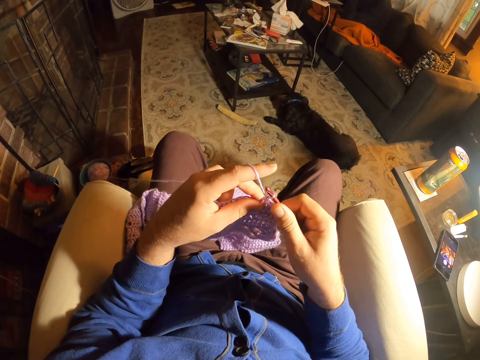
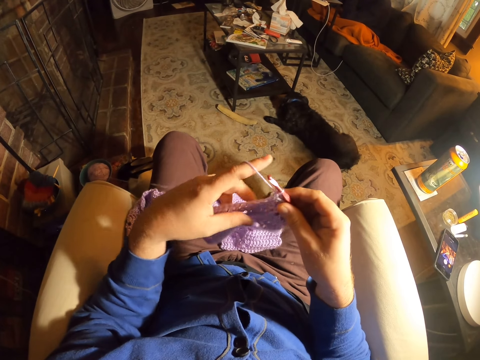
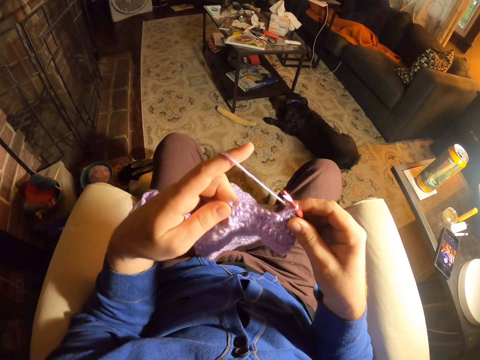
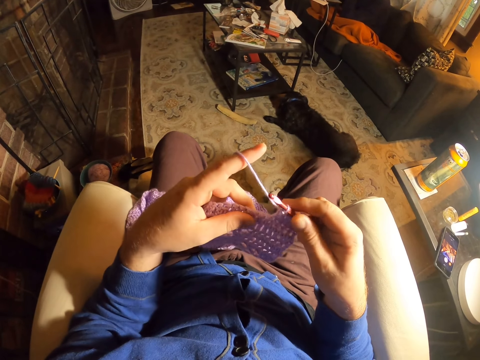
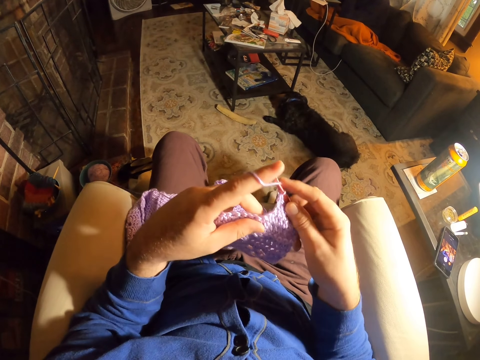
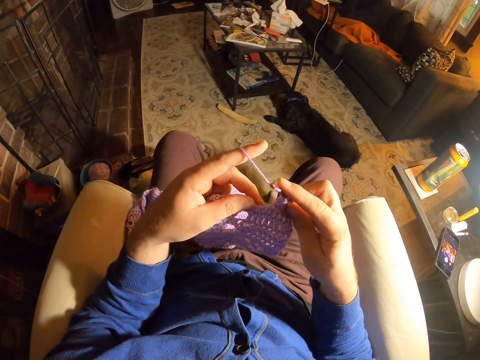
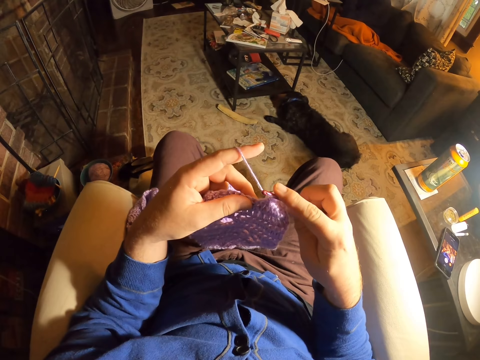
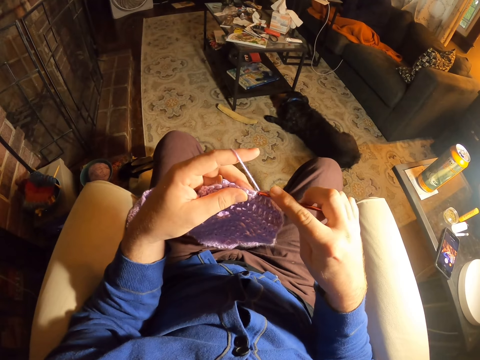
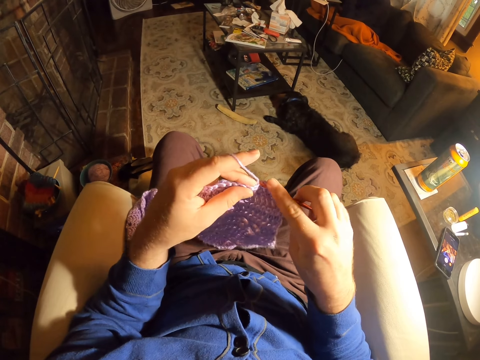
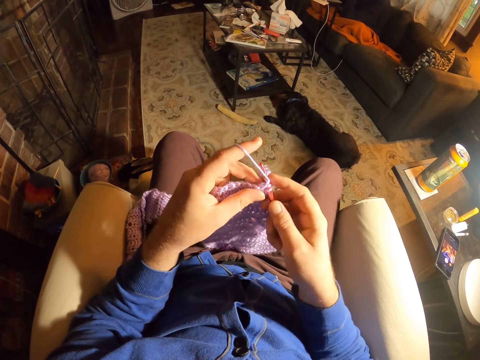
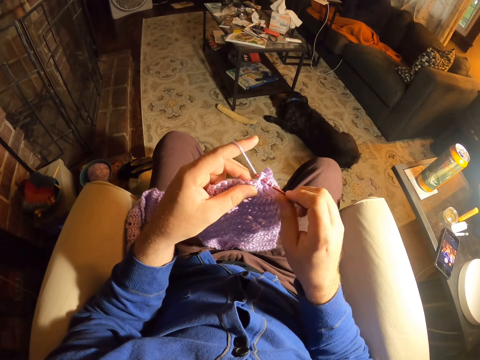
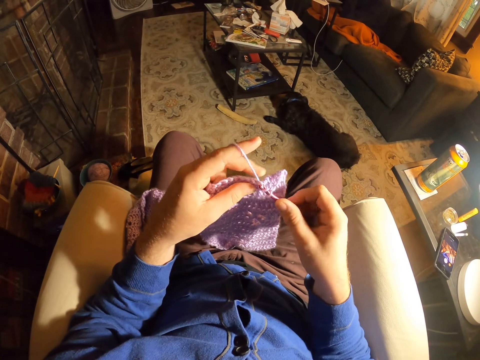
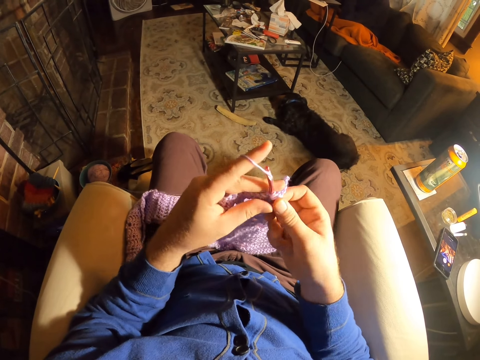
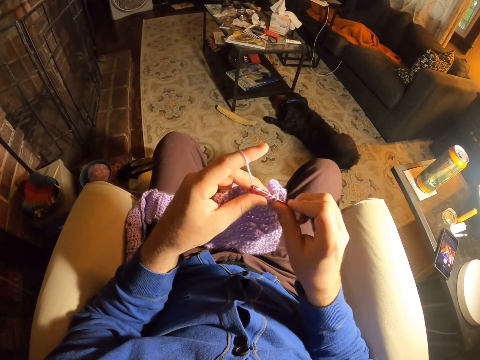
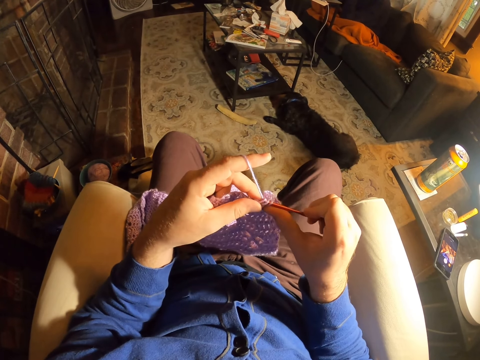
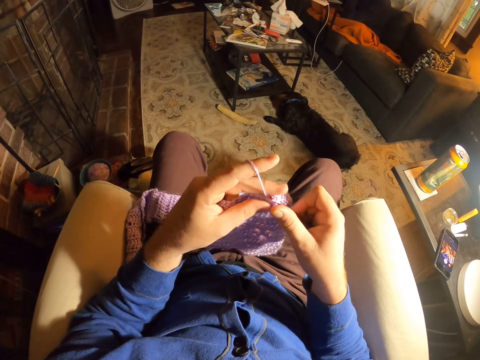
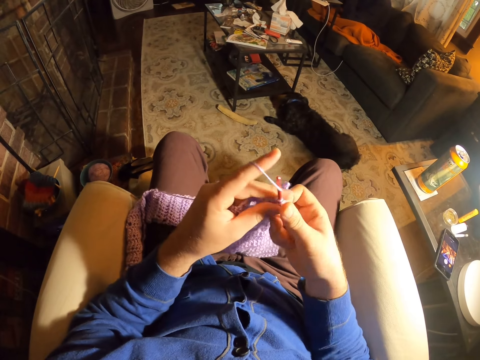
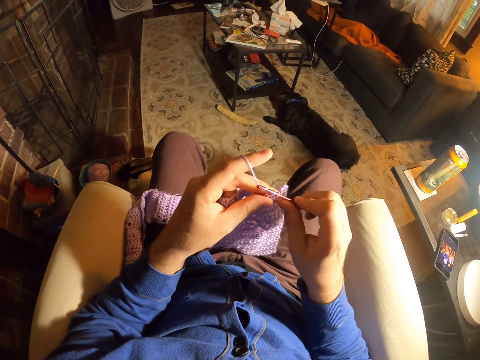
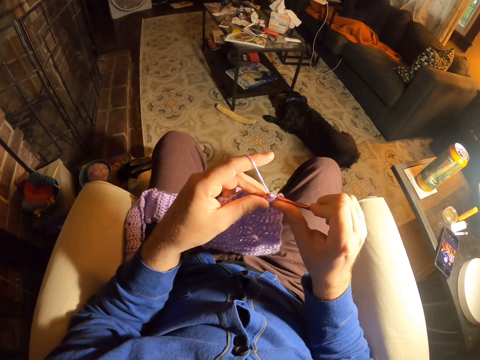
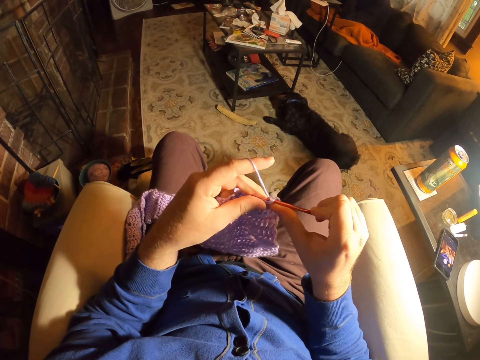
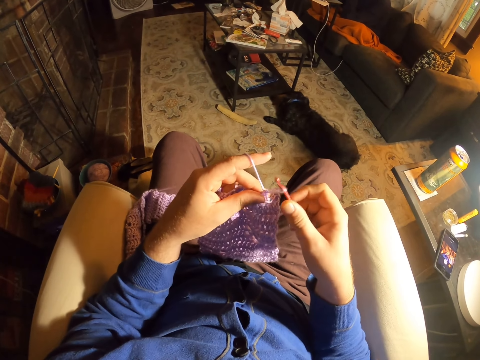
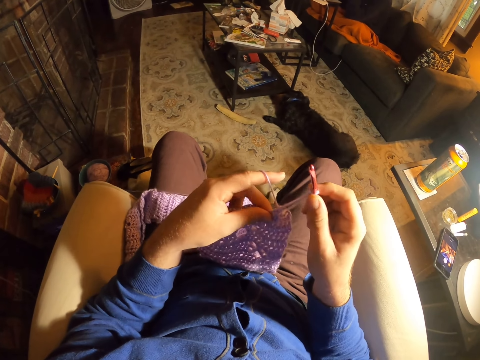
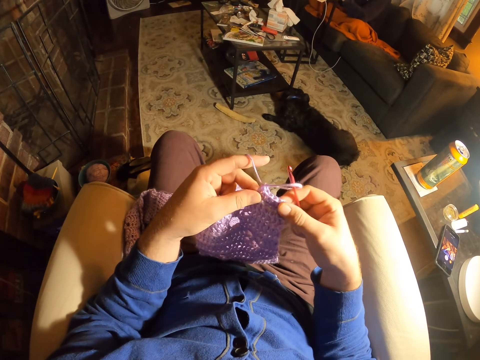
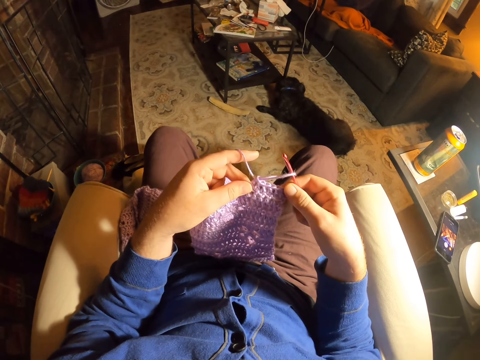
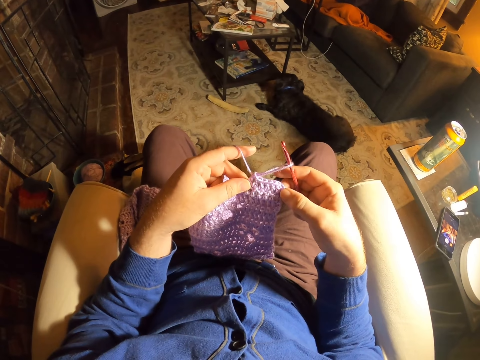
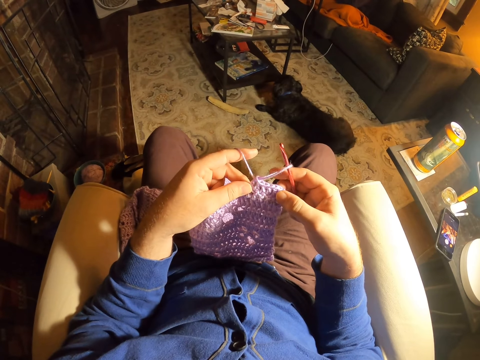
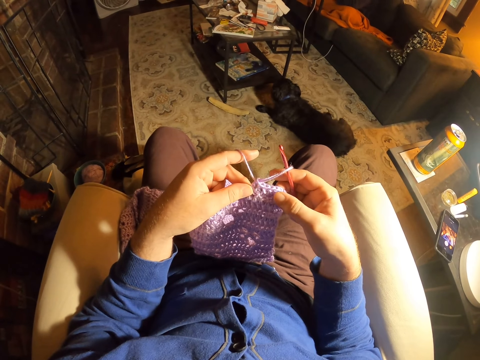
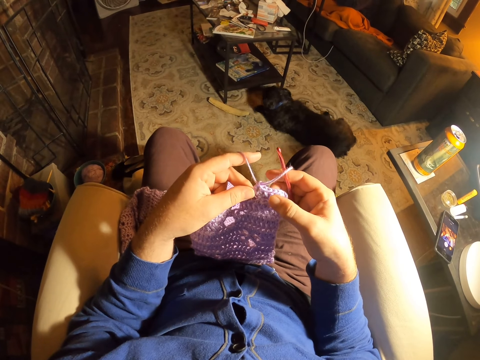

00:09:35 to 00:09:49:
The camera wearer examines the fabric stitches. They roll thread around the crochet needle. They knit the fabric with the crochet needle. They roll thread around the crochet needle. They knit the fabric with the crochet needle. They roll thread around the crochet needle. They knit the fabric with the crochet needle. They count the knitted fabric. They examine the fabric stitches.

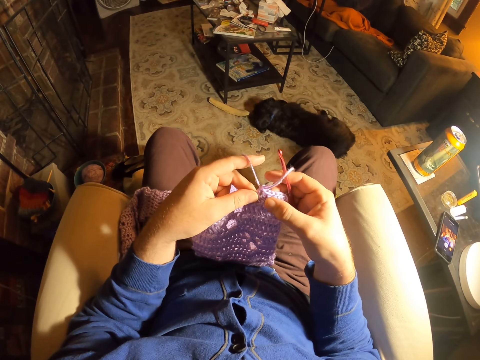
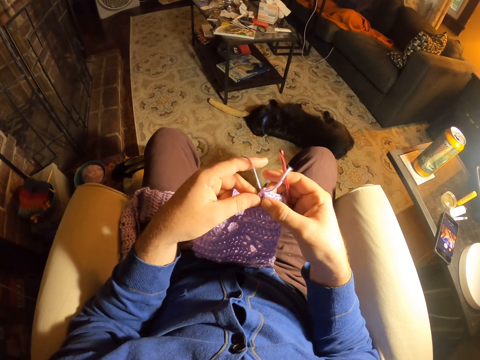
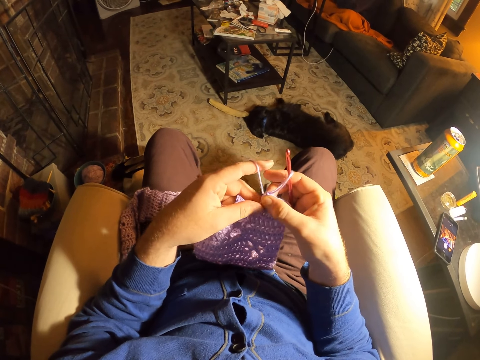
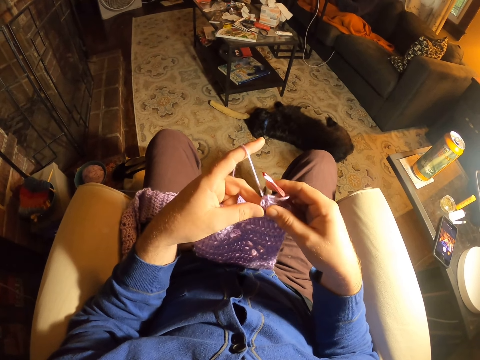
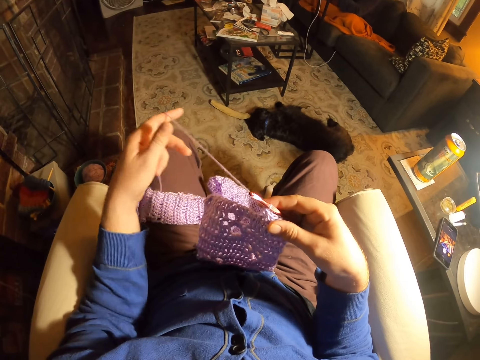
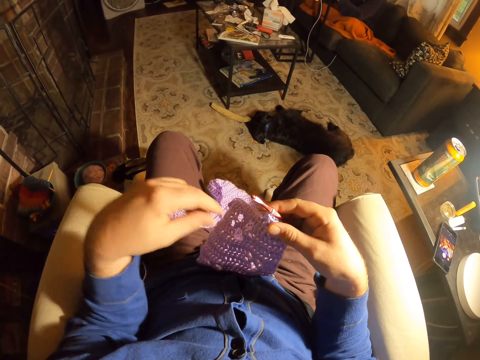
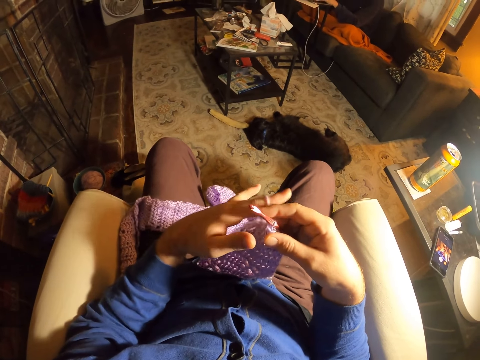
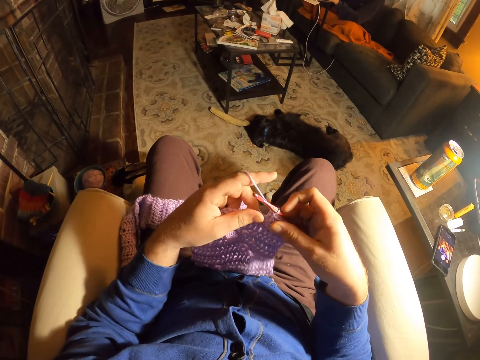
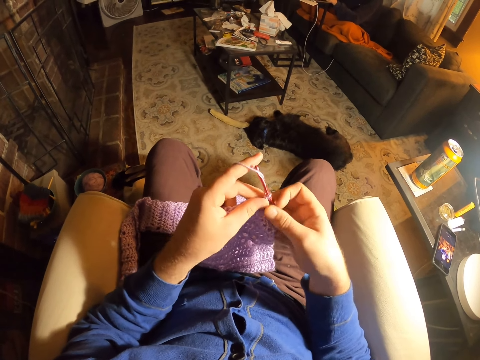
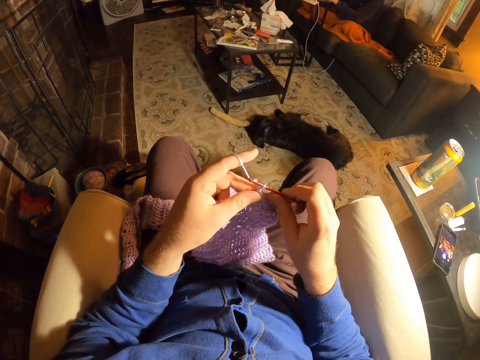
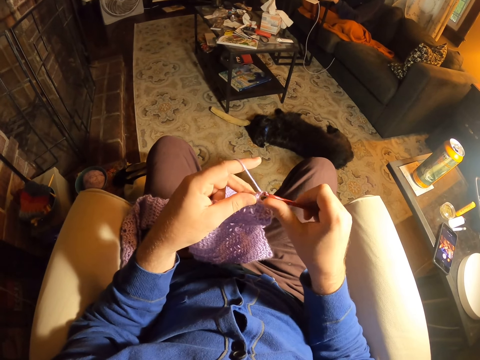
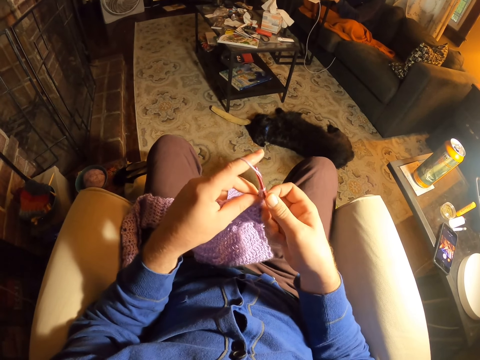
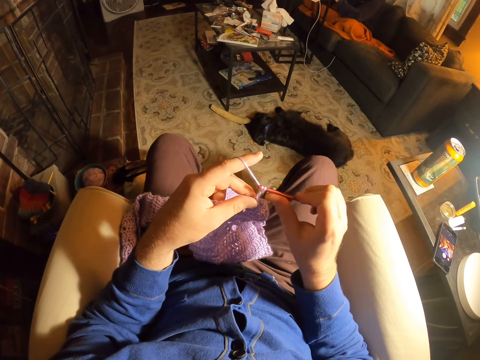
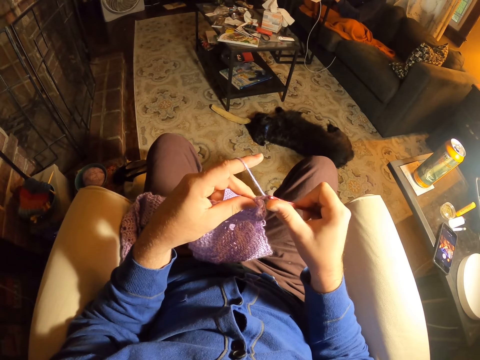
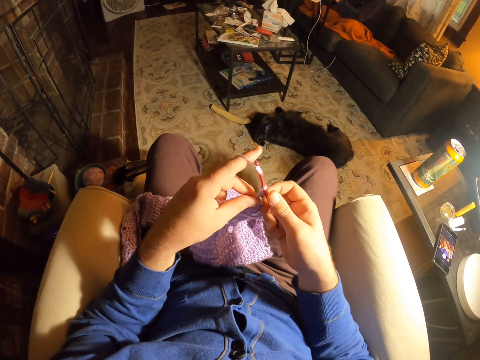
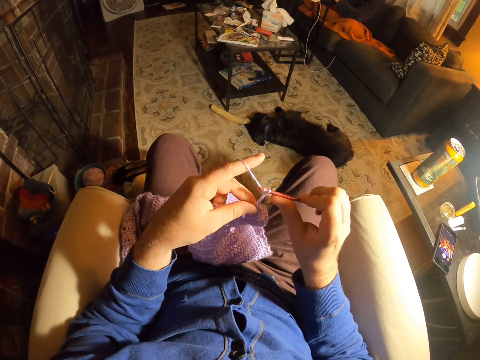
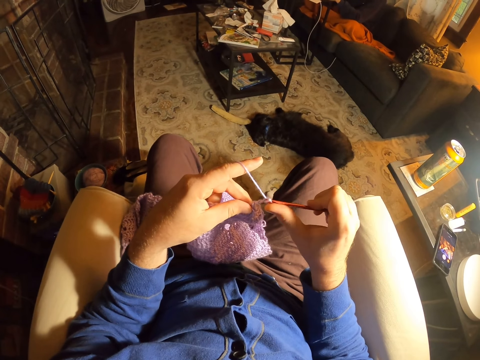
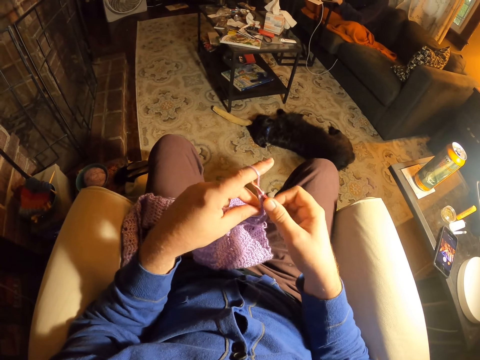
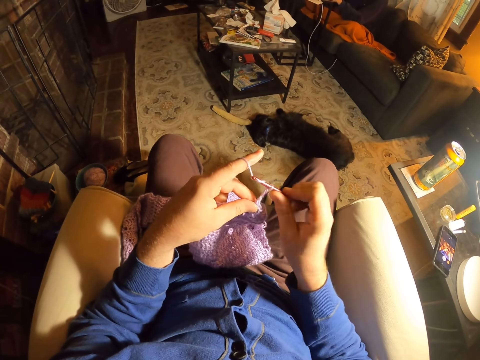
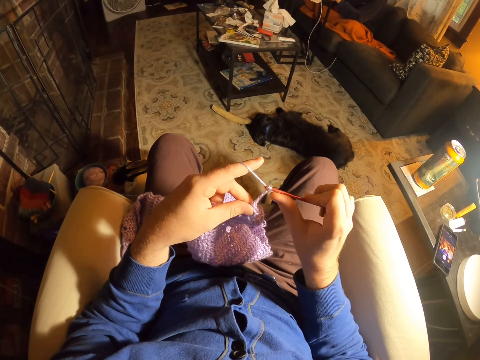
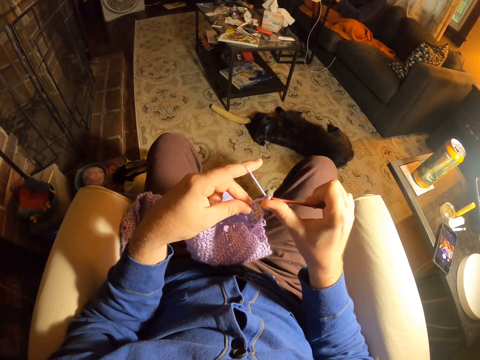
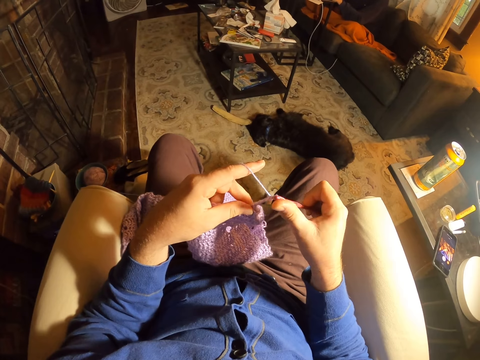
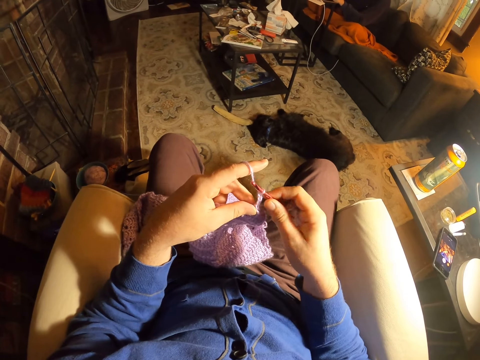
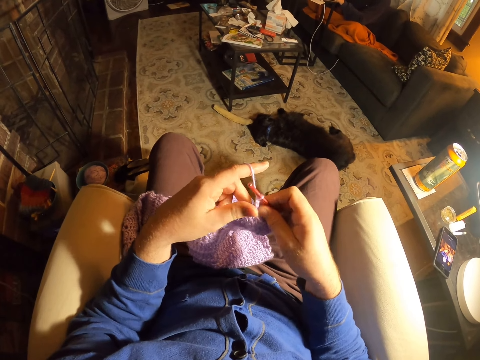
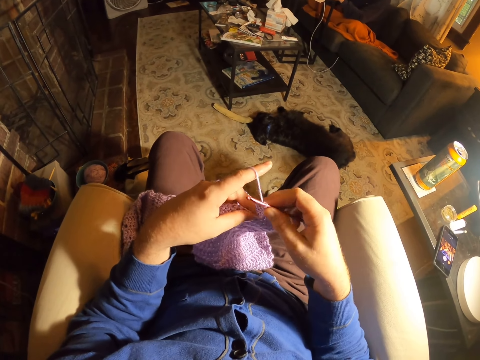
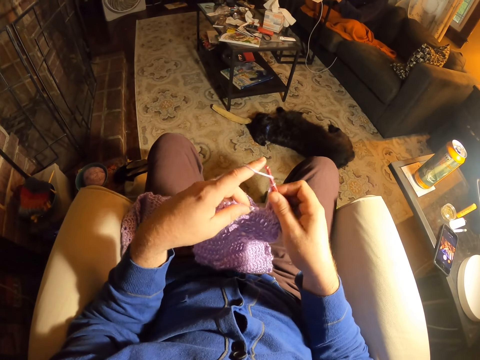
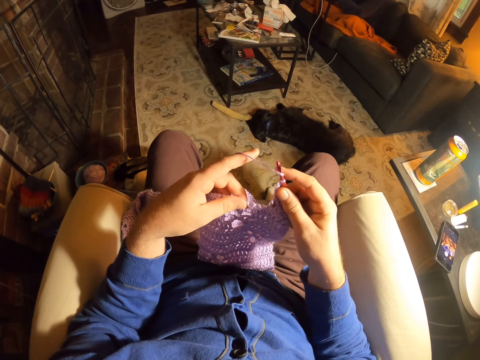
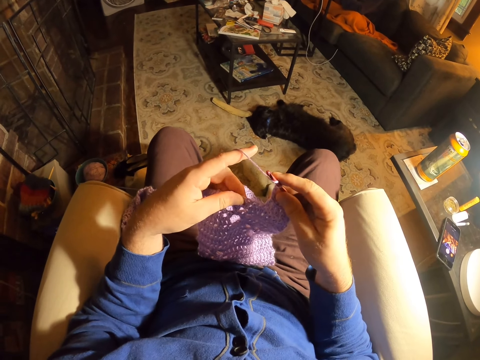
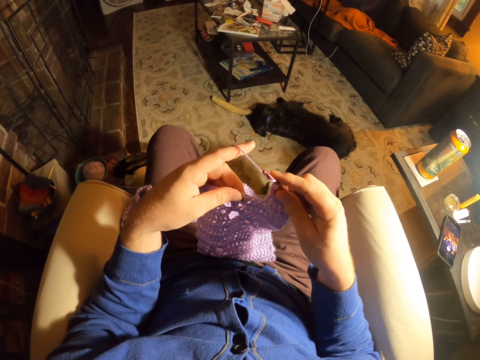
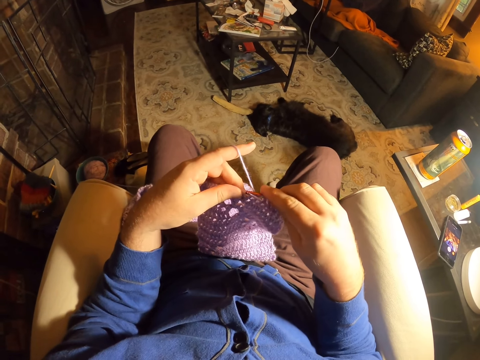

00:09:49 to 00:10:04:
The camera wearer unrolls yarn from the finger. He pulls the thread. He drops the thread on his thigh. He holds the fabric. He rolls thread around the crochet needle. He knits the fabric with the crochet needle. He rolls thread around the crochet needle. He knits the fabric with the crochet needle. He rolls thread around the crochet needle. He knits the fabric with the crochet needle. He rolls thread around the crochet needle. He knits the fabric with the crochet needle. He rolls thread around the crochet needle.
